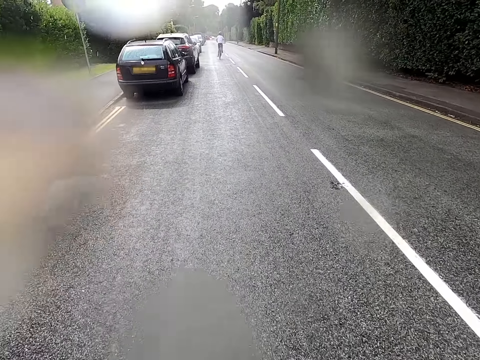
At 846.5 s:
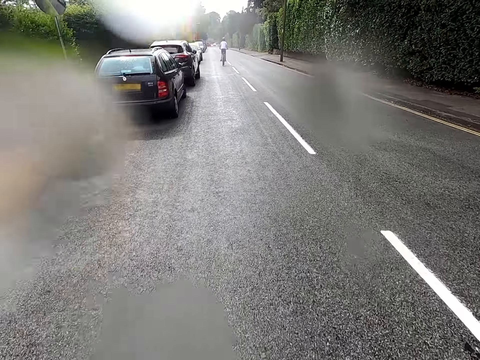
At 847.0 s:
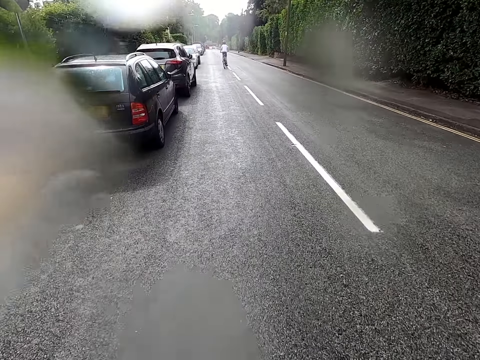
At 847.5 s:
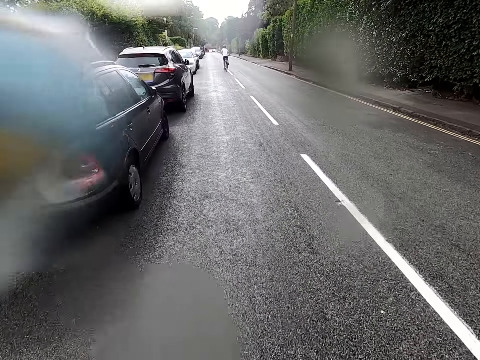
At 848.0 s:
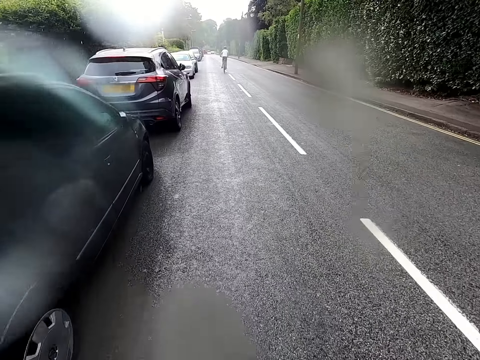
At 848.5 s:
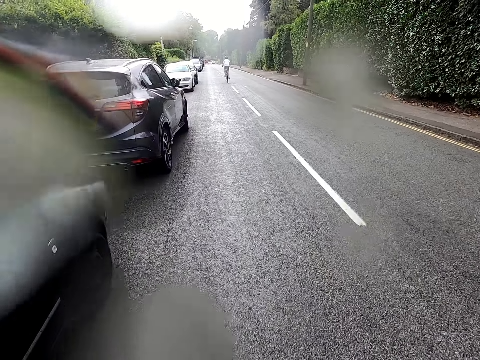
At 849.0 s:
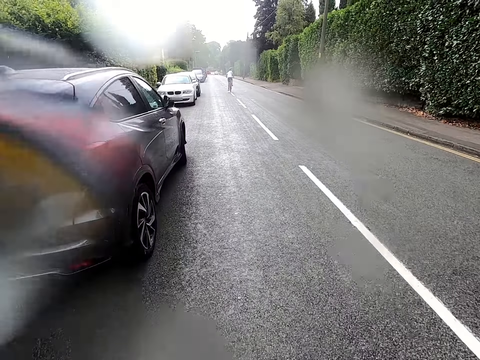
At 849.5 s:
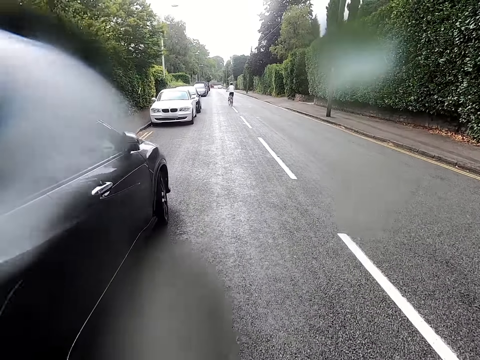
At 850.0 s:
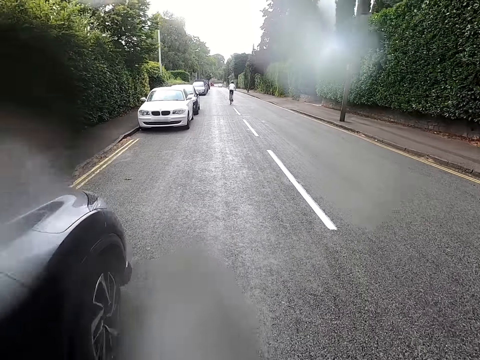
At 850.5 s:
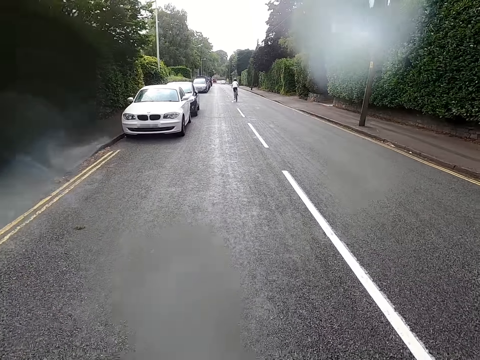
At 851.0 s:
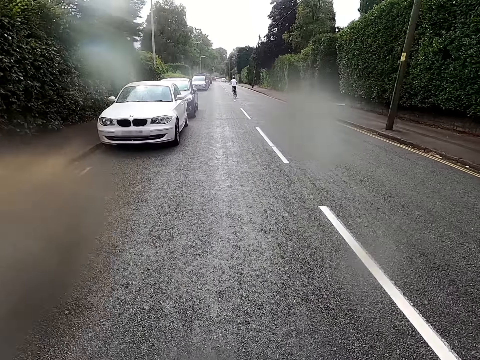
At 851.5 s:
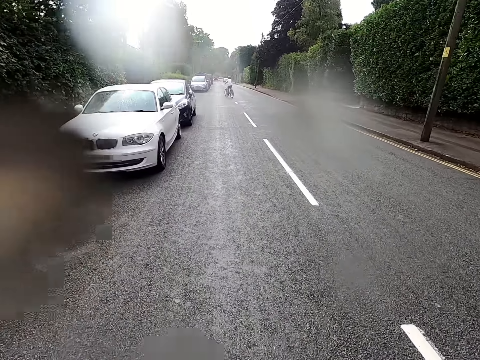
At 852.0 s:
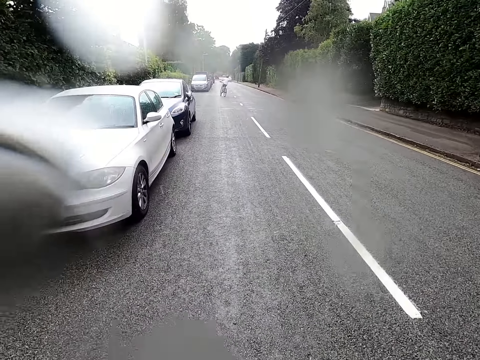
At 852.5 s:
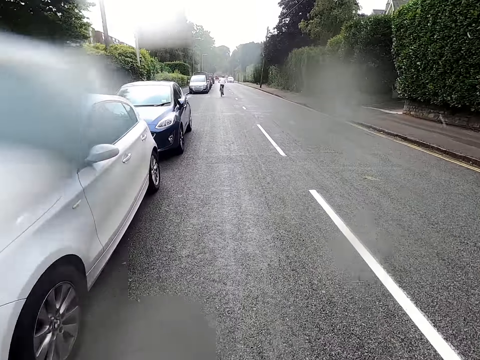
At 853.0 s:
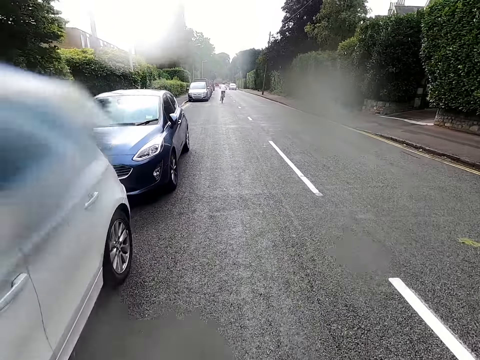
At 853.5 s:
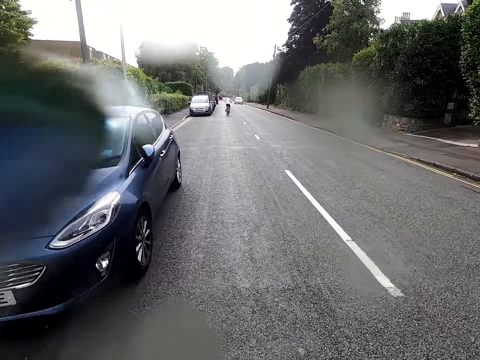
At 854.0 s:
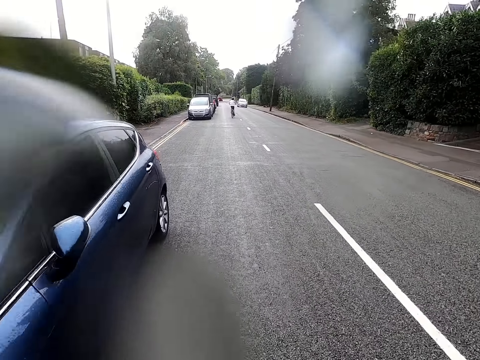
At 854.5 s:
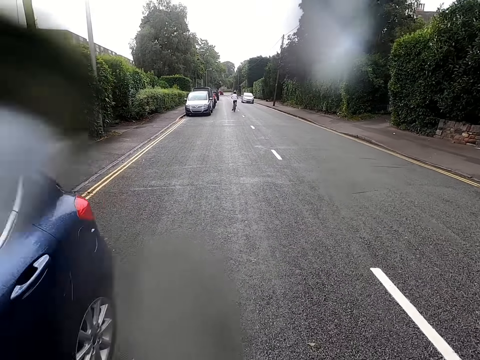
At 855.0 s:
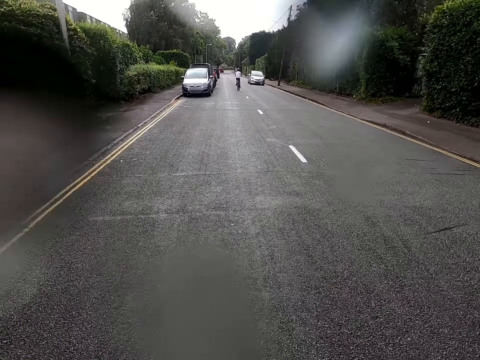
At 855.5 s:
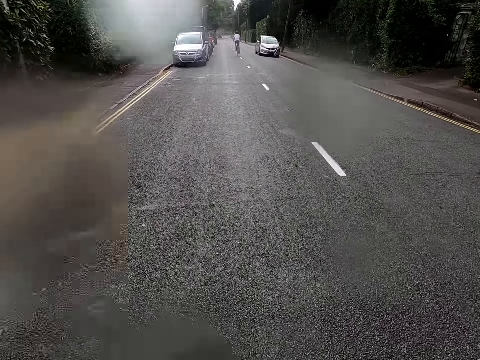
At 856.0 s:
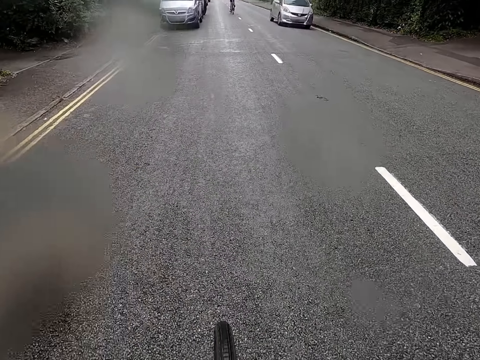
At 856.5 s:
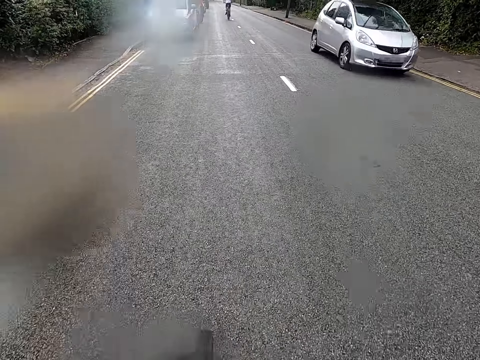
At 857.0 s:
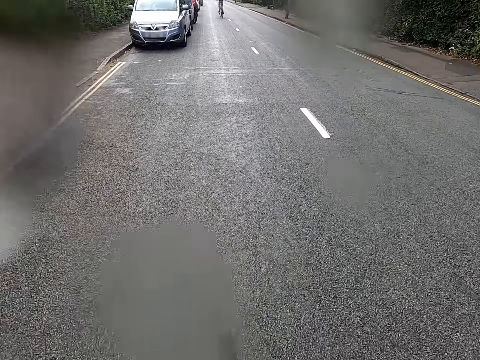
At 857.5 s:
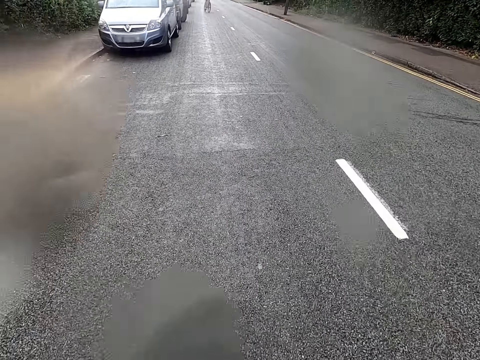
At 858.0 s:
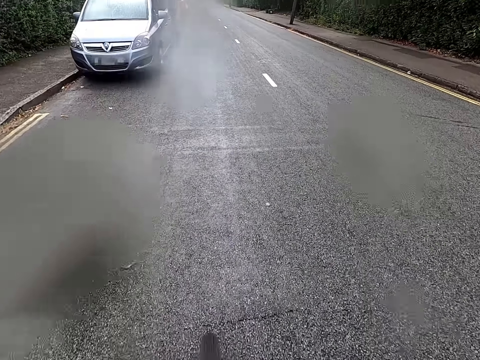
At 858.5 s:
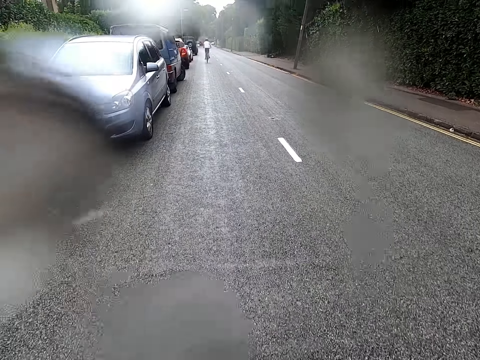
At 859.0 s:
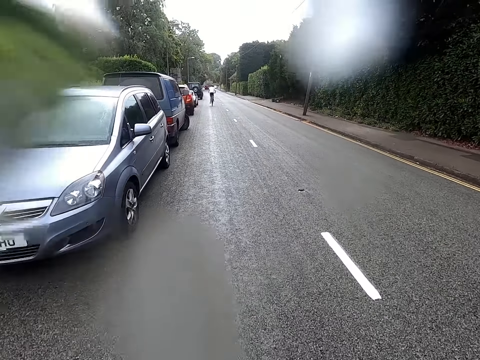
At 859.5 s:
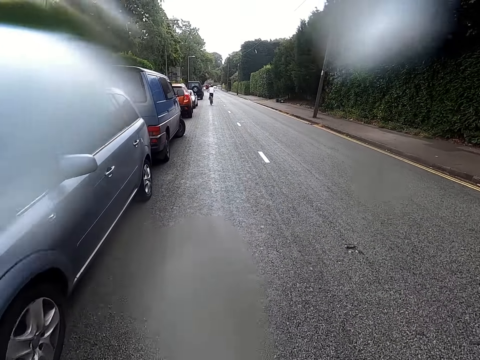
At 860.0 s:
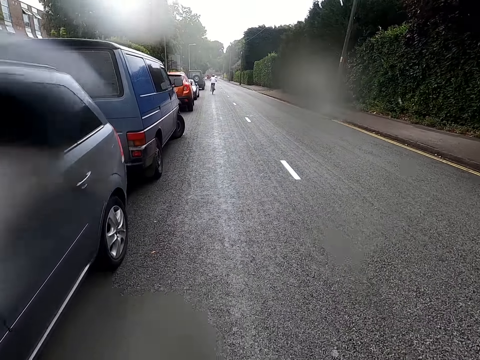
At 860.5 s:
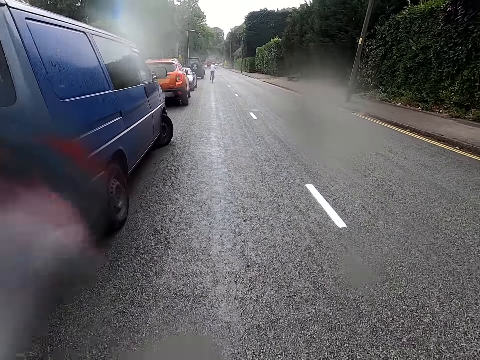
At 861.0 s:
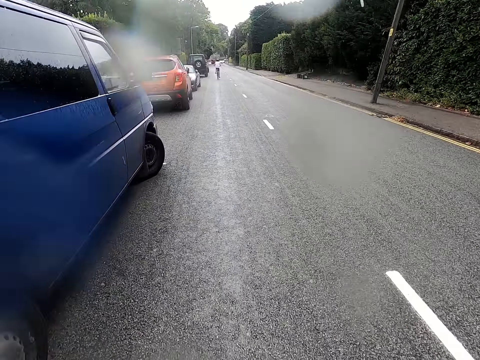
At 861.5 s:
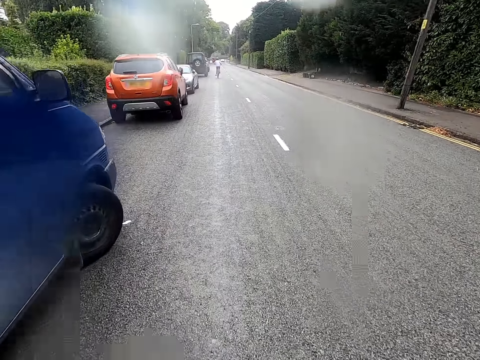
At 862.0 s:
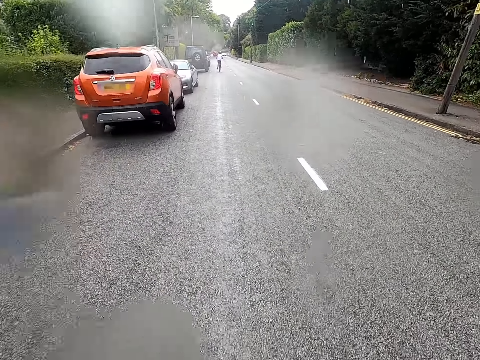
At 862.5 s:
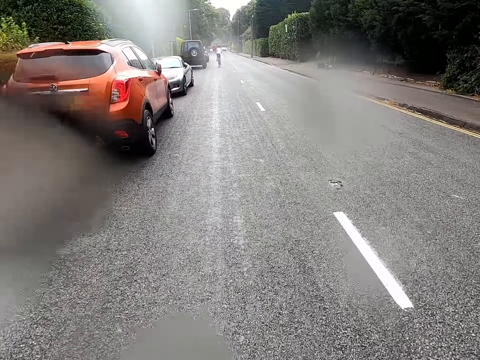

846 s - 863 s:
The camera wearer rides a bicycle past a car. They ride the bicycle on a road.

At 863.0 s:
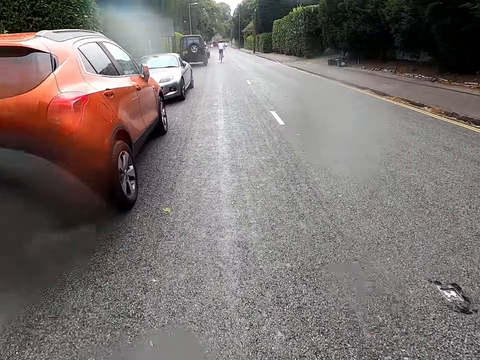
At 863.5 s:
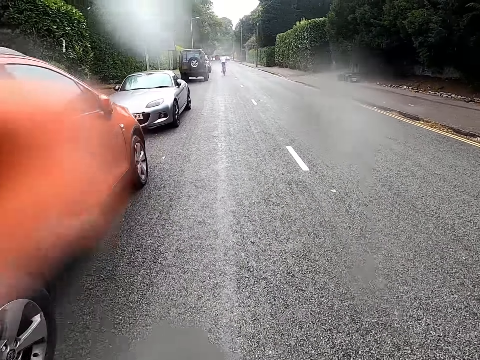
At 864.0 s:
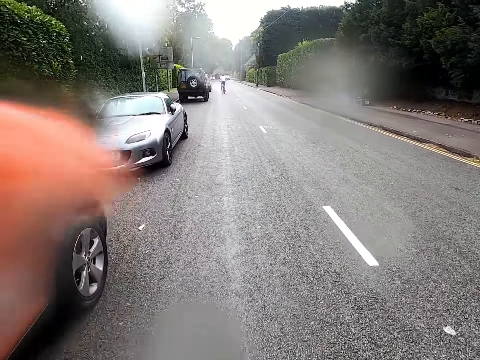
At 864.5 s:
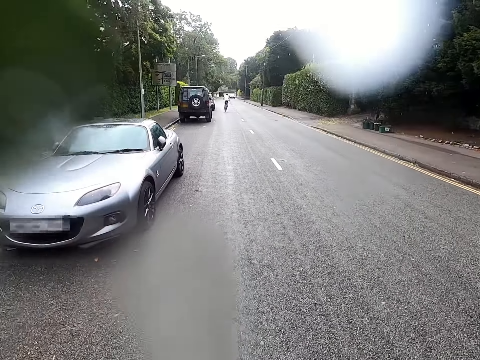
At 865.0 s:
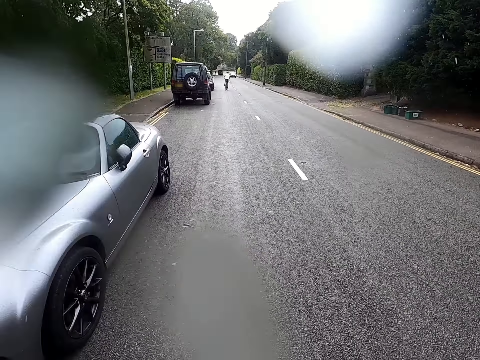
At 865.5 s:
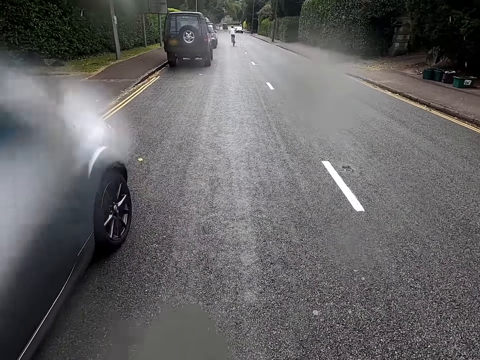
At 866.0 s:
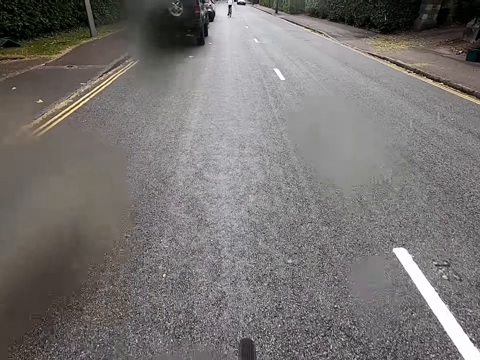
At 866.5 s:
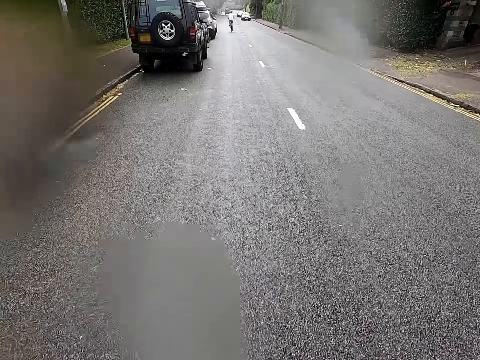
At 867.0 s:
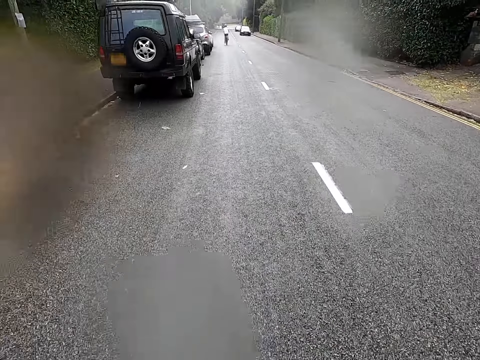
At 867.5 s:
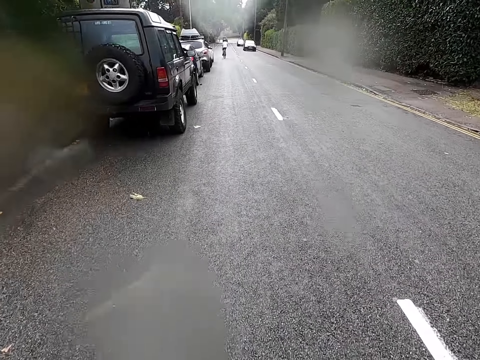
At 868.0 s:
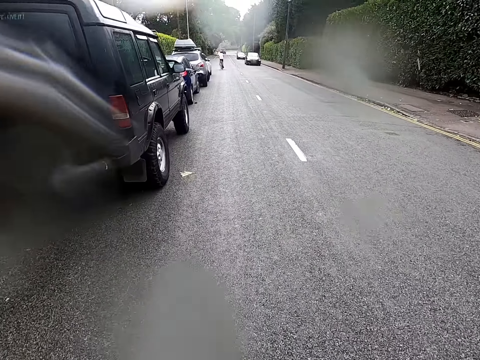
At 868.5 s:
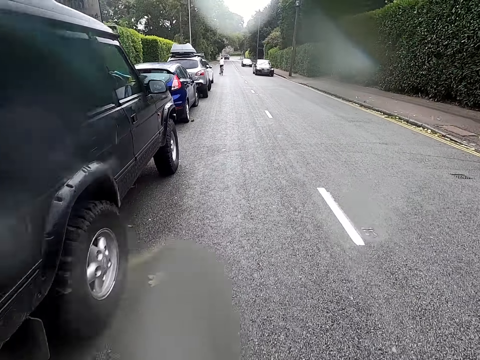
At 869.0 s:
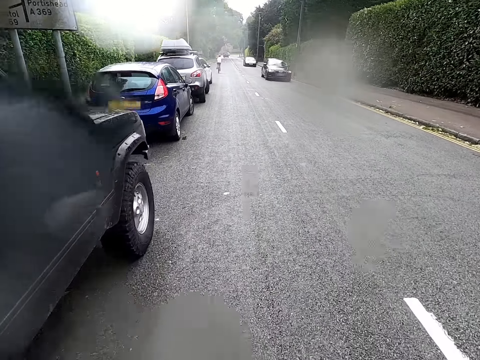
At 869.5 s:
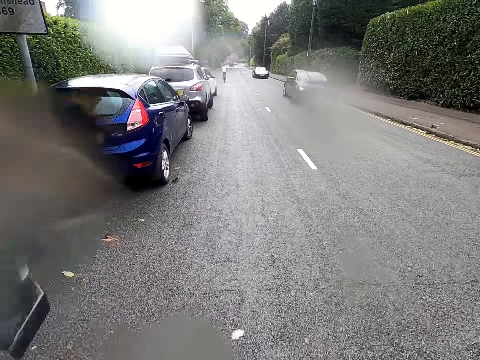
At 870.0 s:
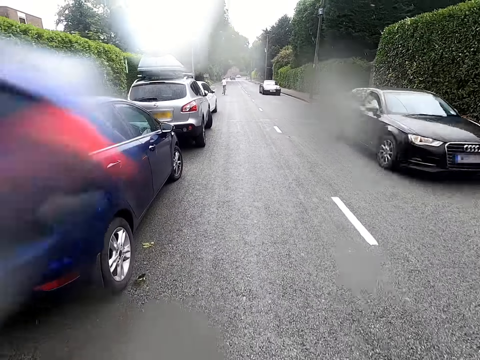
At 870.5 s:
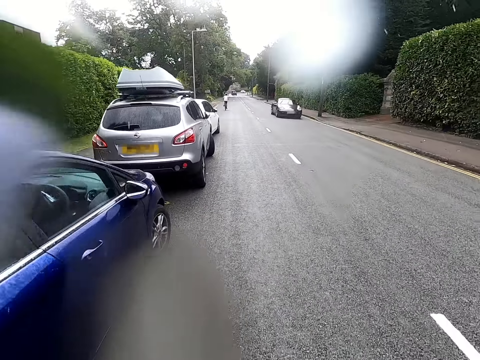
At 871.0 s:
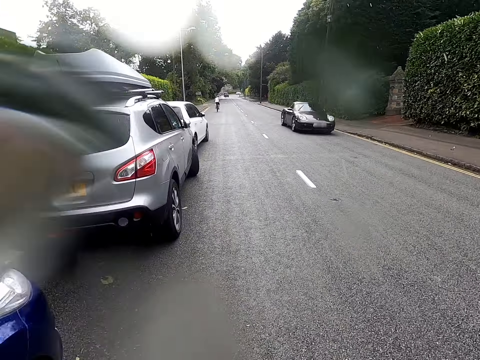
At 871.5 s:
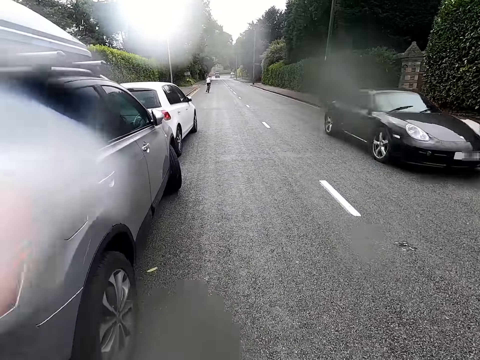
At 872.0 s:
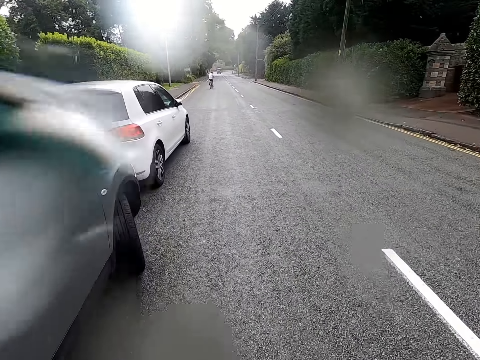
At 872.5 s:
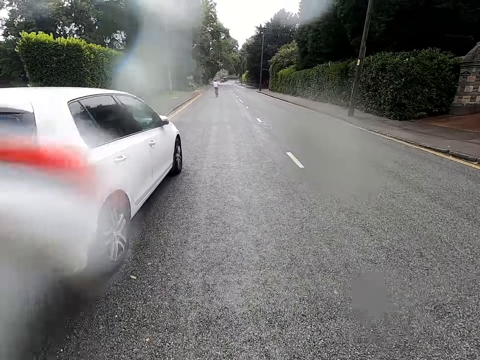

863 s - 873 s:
The camera wearer rides a bicycle past cars.
